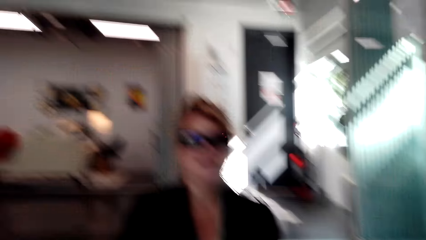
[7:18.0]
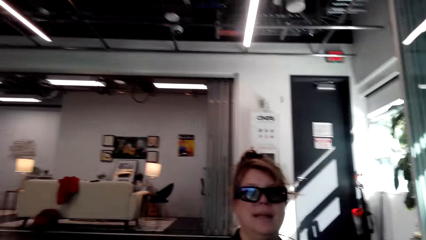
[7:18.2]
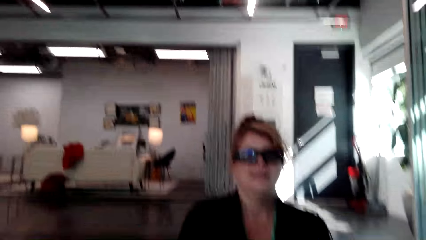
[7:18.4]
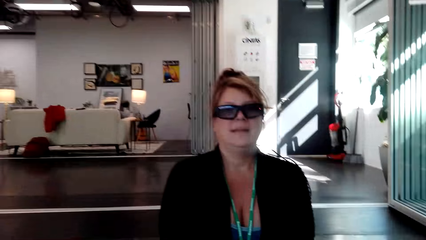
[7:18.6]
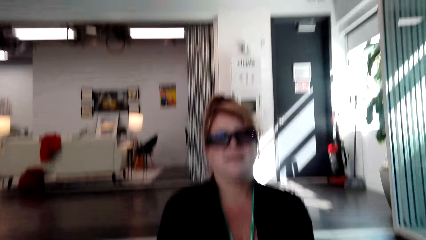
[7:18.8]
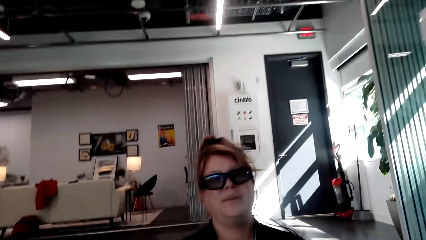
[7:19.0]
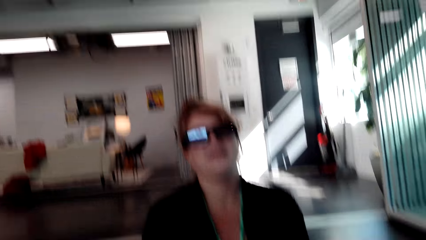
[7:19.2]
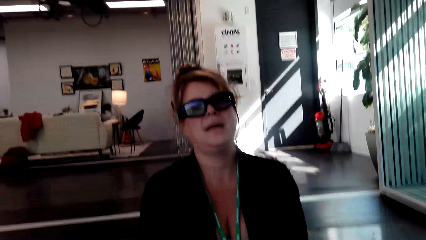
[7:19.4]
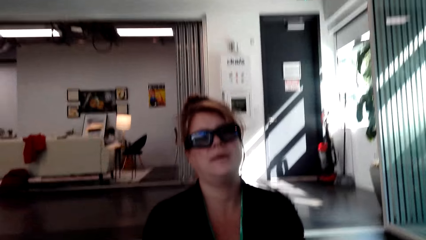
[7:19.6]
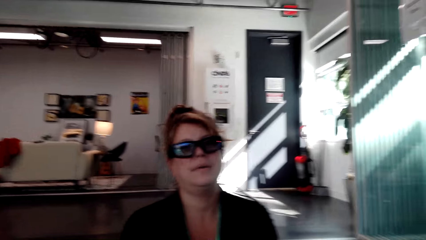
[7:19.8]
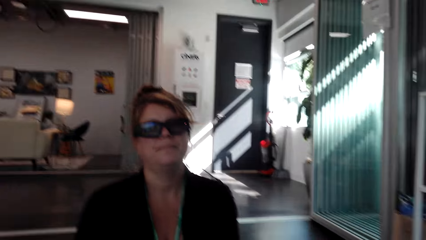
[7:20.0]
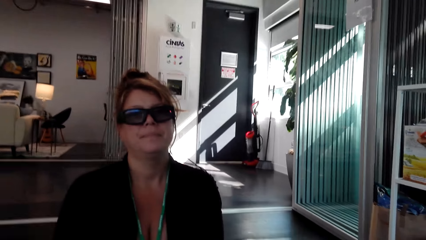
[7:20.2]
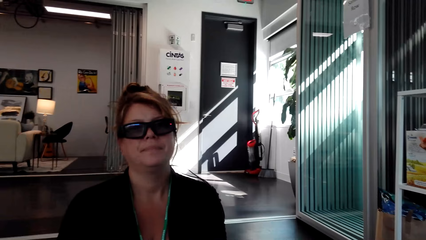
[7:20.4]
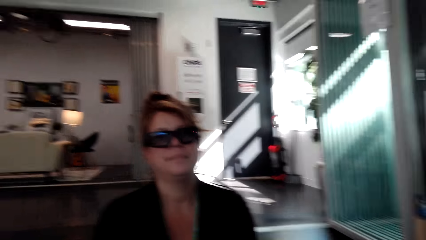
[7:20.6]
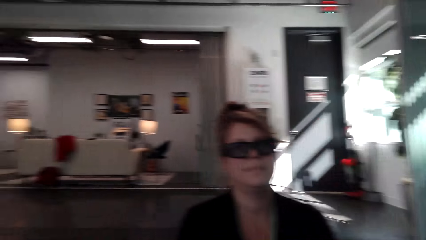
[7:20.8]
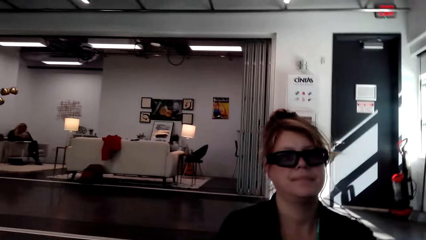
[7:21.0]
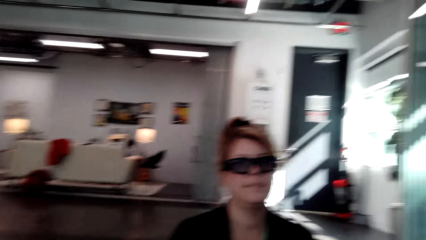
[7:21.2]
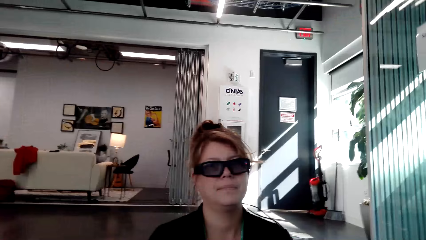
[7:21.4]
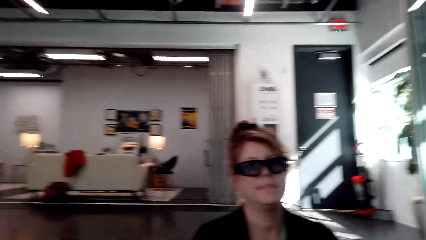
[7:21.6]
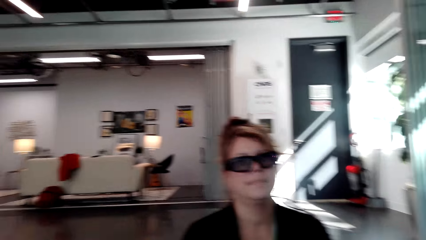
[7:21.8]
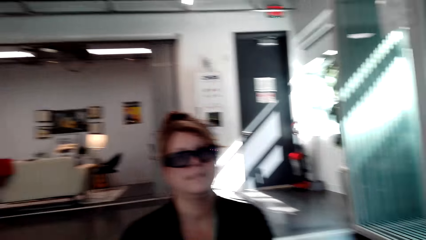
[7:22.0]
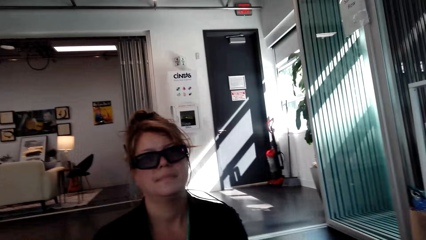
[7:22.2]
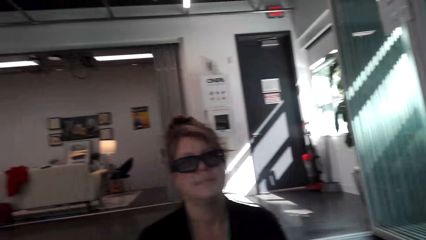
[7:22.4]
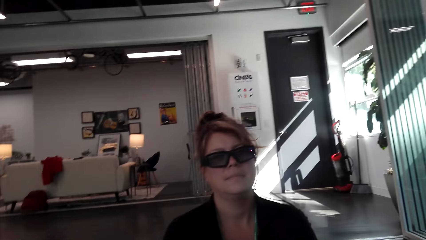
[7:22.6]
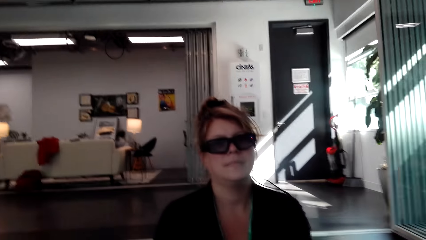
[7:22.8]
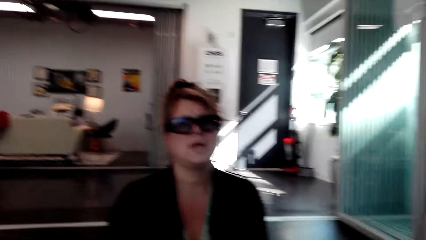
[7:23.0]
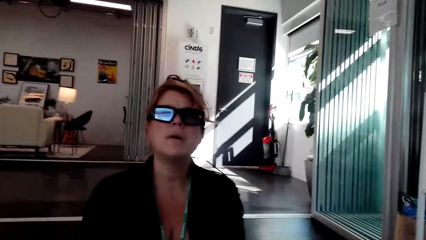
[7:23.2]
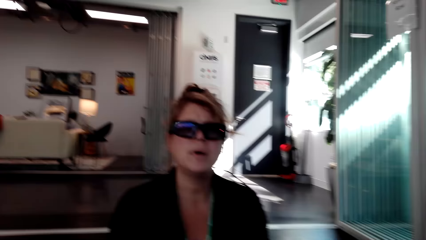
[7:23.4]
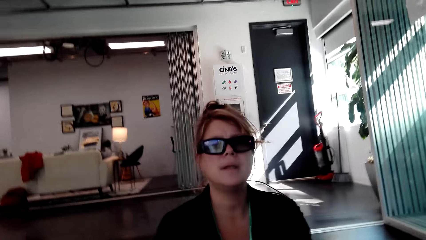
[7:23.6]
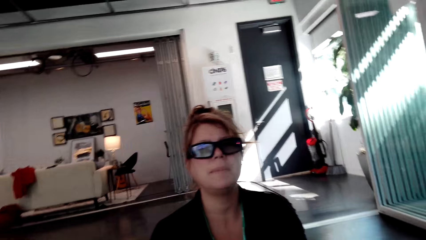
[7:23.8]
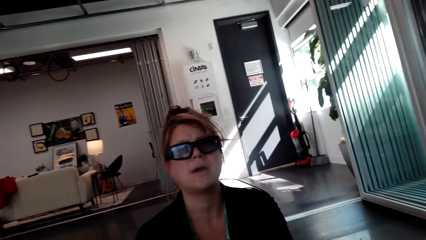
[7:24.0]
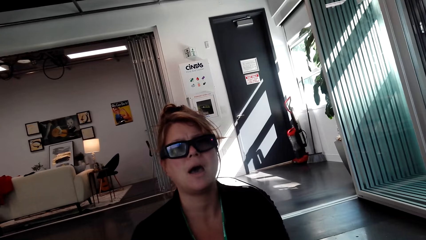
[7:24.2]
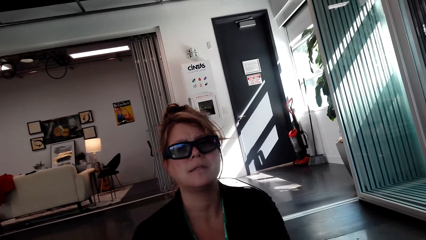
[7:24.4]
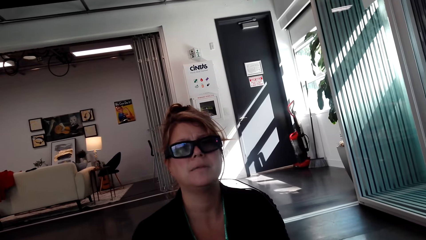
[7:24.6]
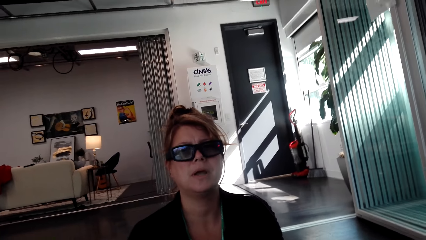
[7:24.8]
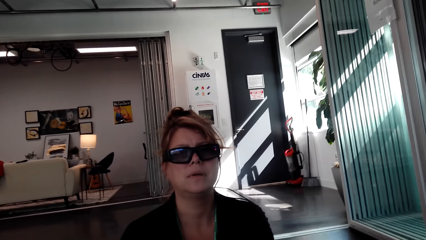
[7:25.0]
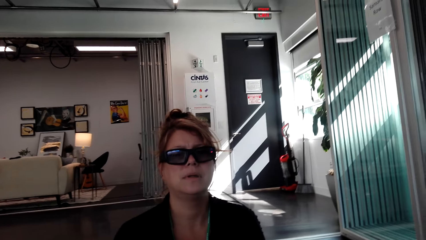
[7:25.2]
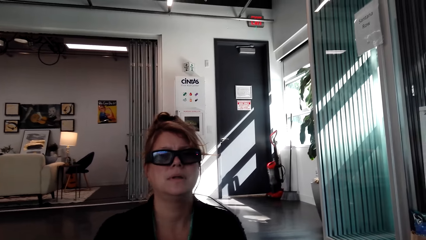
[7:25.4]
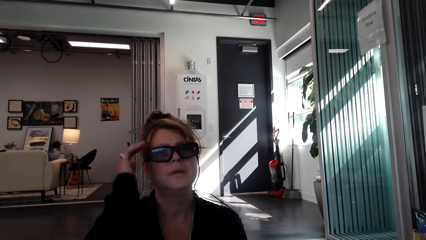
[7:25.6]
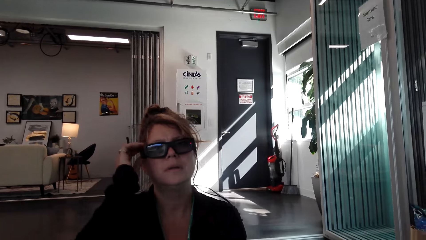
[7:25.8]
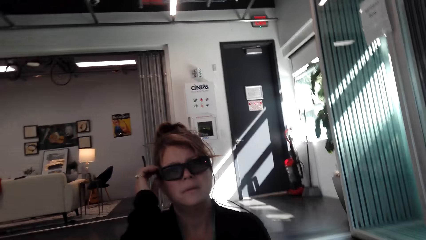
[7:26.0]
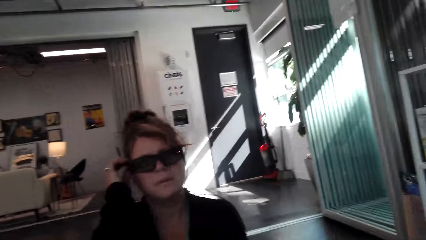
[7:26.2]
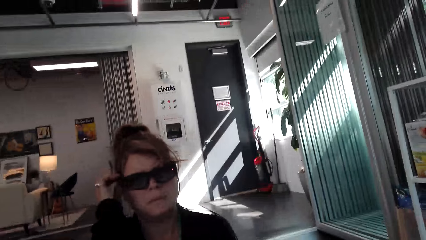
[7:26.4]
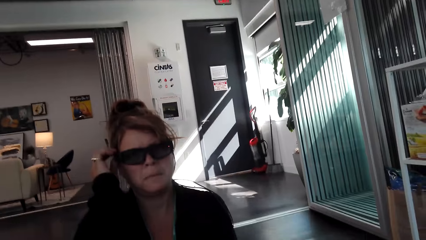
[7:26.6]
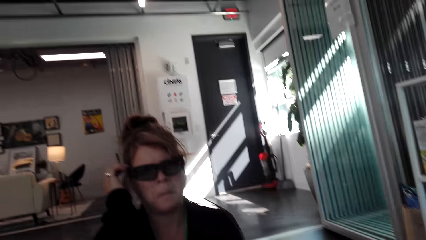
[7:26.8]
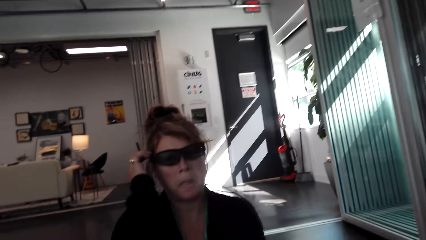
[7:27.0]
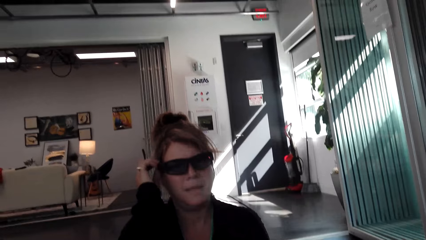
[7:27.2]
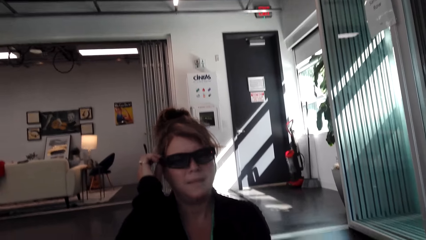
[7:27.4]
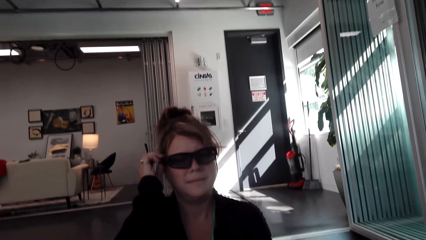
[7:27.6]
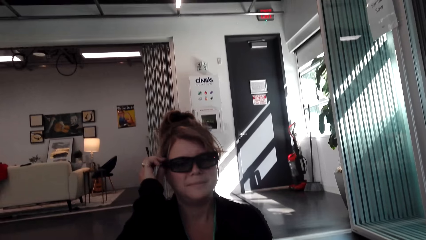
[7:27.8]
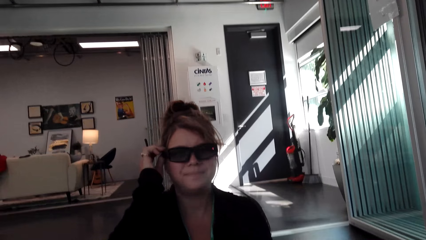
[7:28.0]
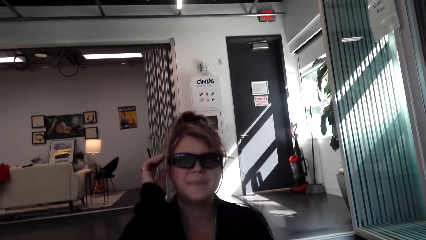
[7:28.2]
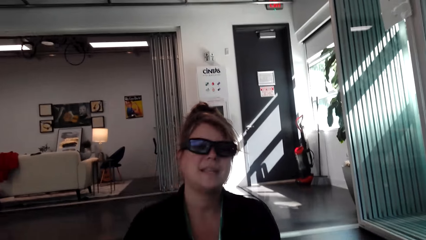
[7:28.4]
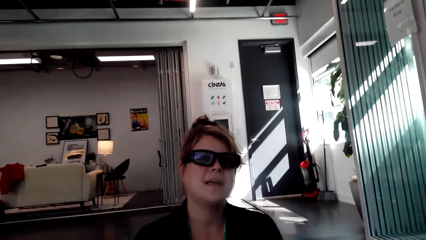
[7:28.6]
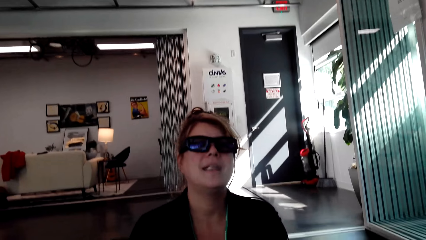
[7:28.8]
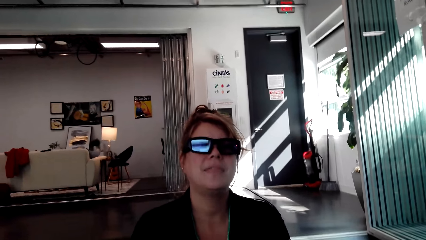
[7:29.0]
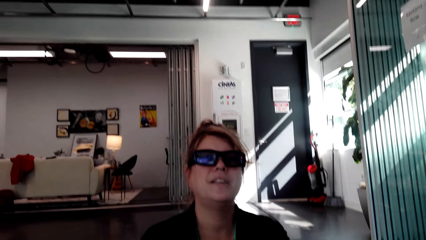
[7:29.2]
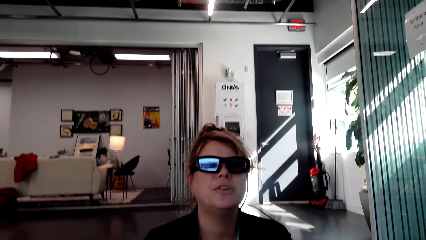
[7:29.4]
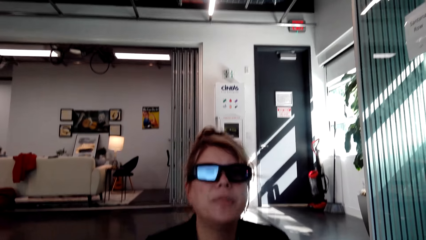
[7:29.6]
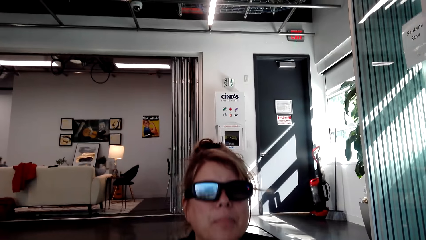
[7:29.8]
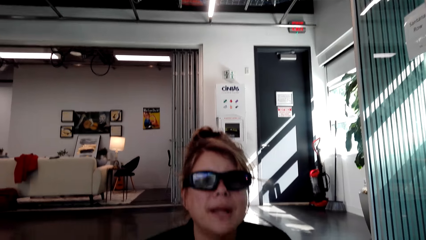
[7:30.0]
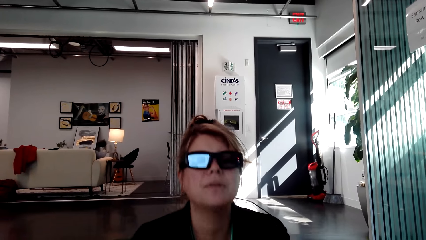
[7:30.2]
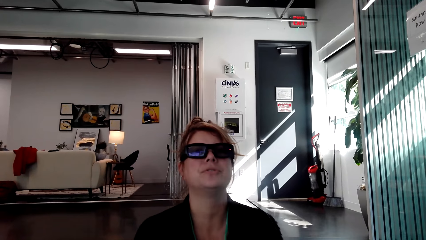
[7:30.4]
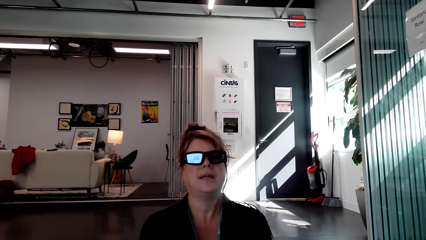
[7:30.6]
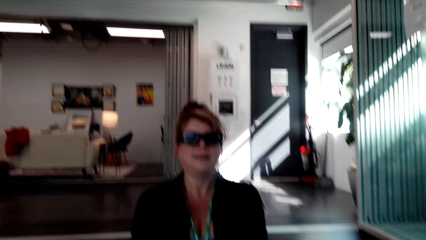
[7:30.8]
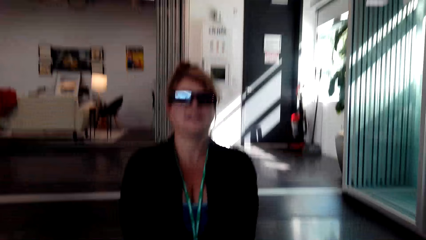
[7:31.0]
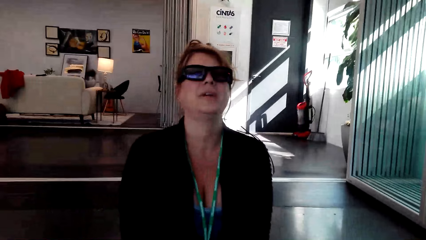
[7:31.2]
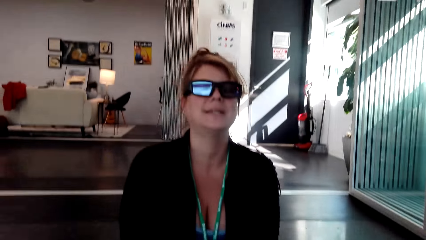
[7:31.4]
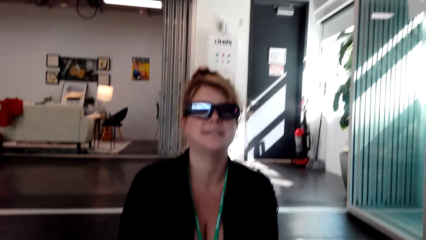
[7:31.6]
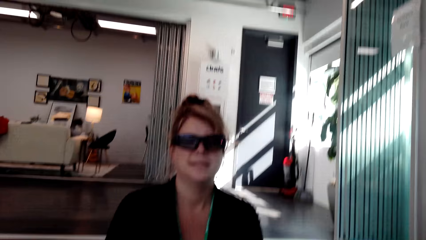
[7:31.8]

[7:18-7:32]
A woman touches the camera.
